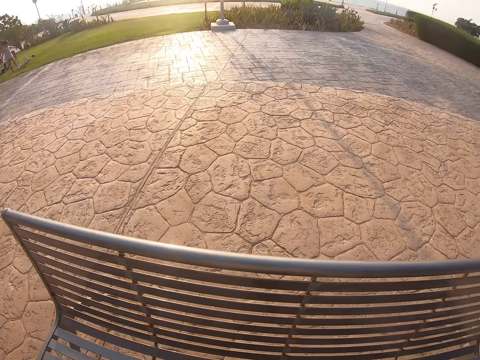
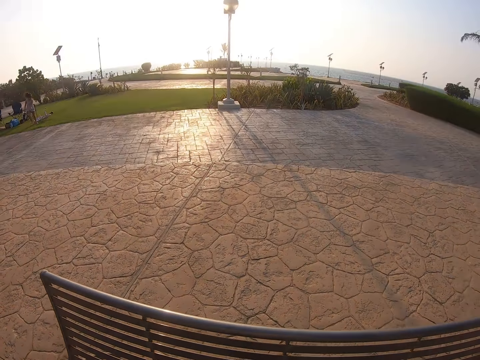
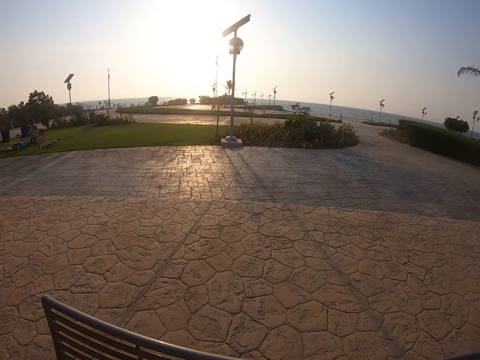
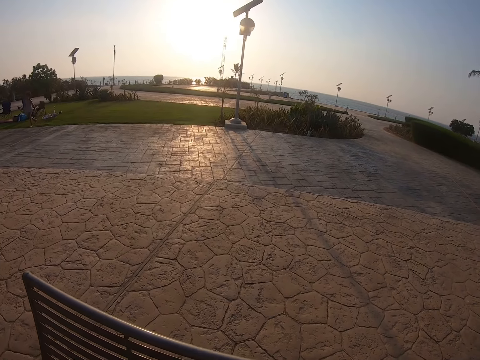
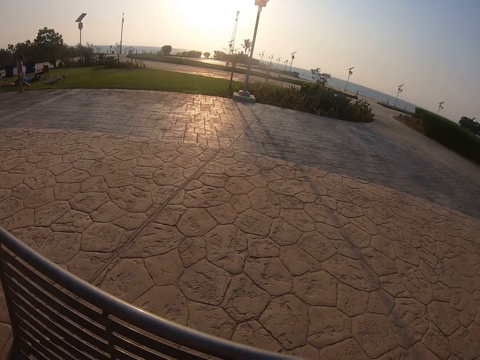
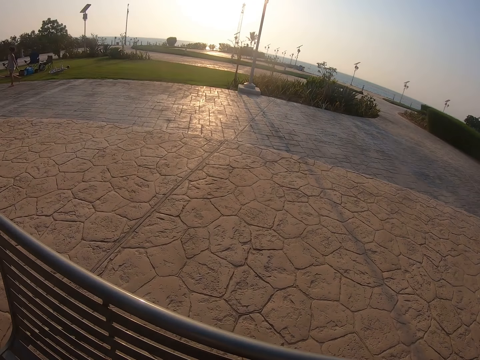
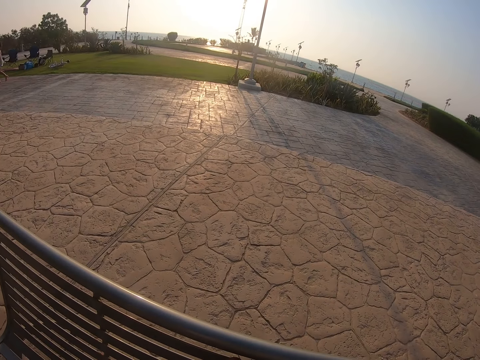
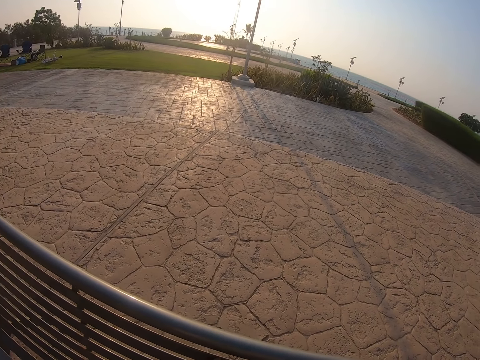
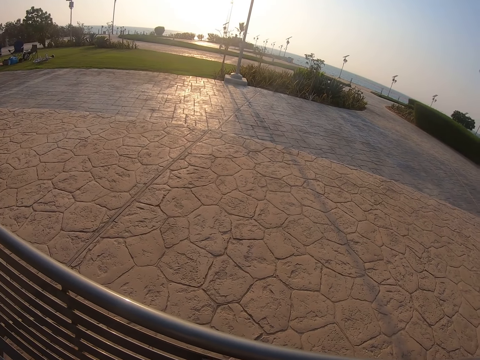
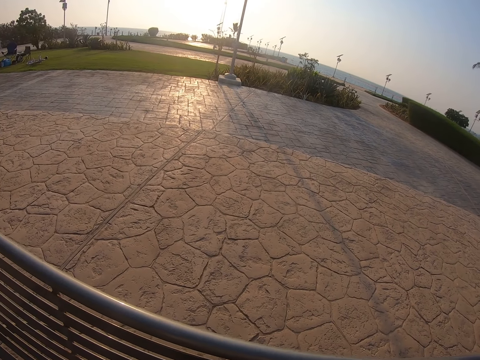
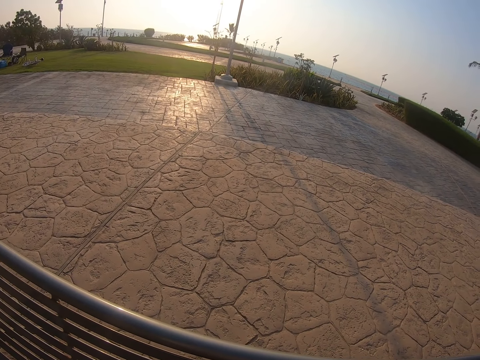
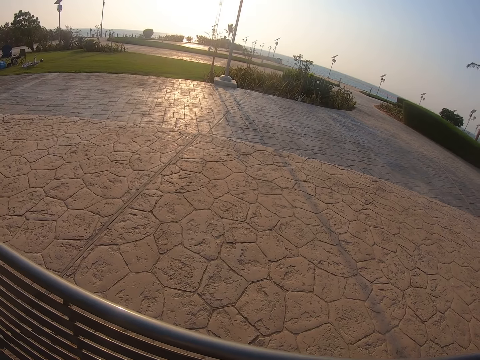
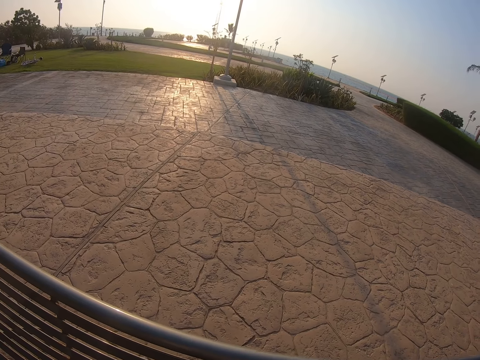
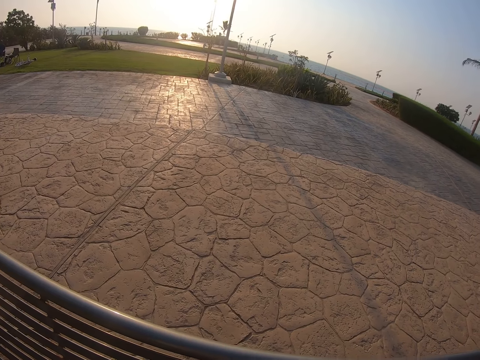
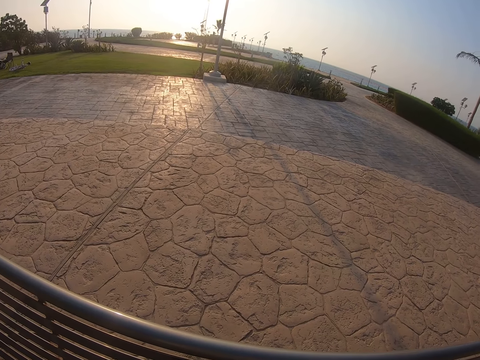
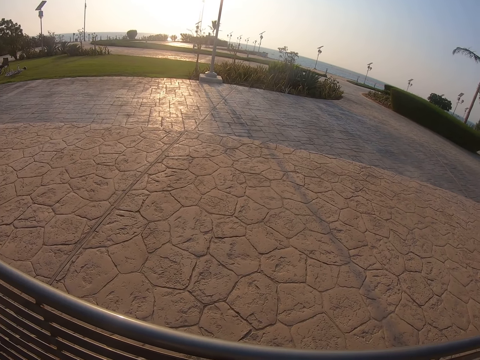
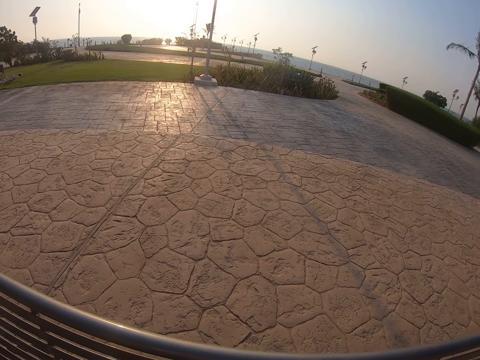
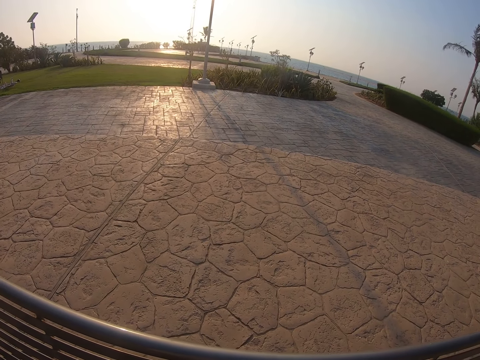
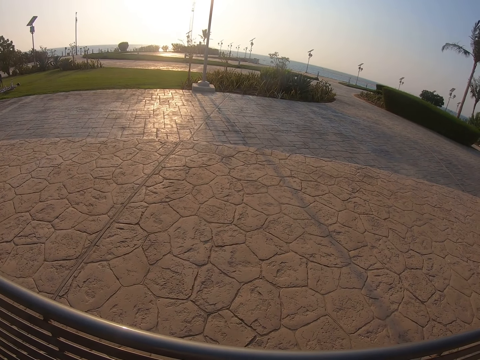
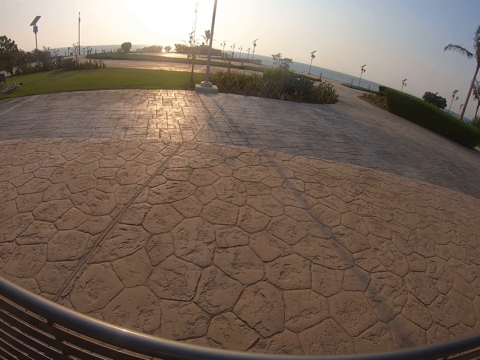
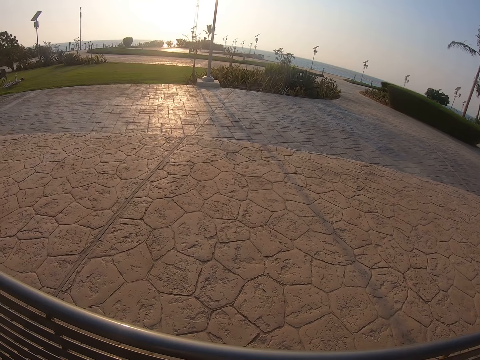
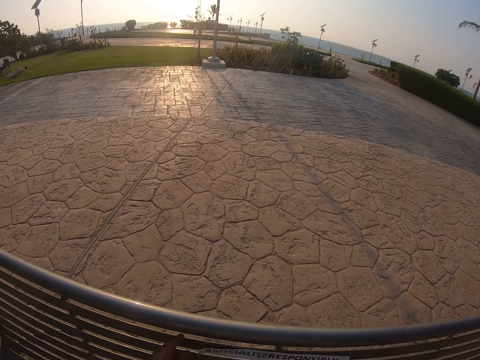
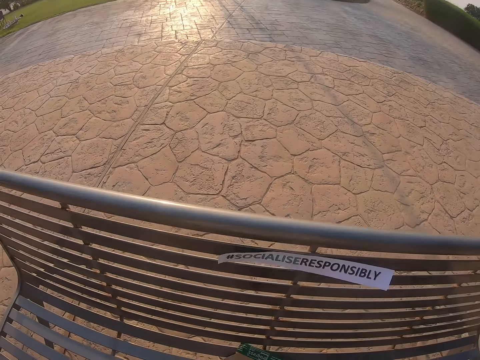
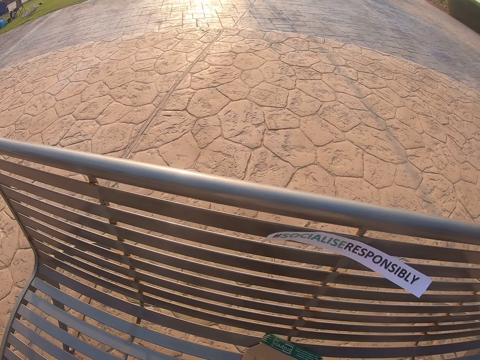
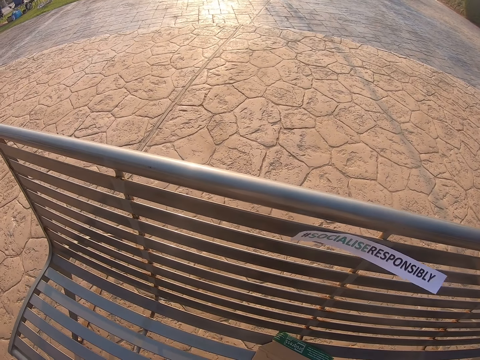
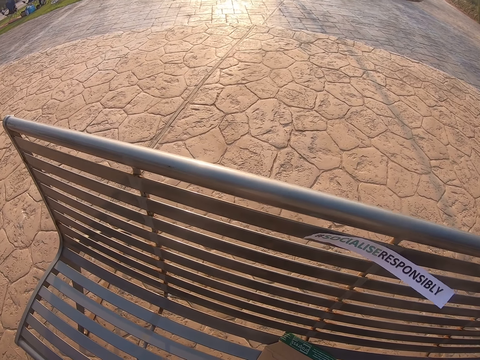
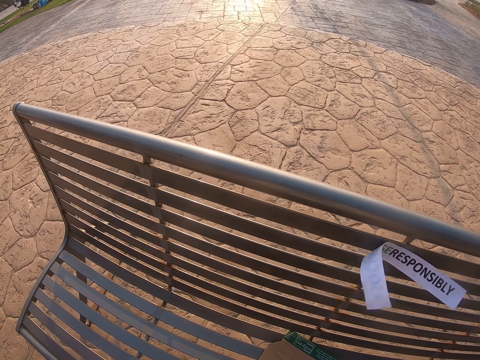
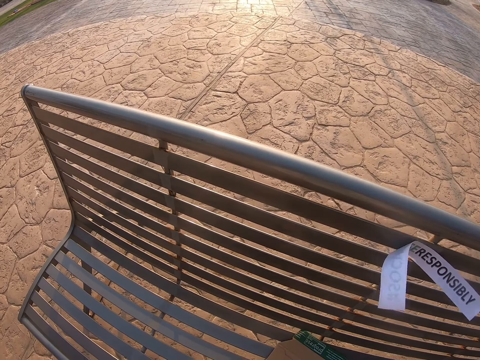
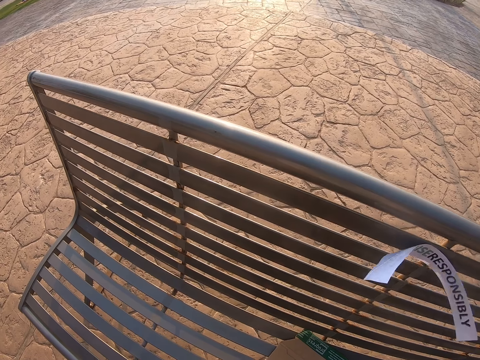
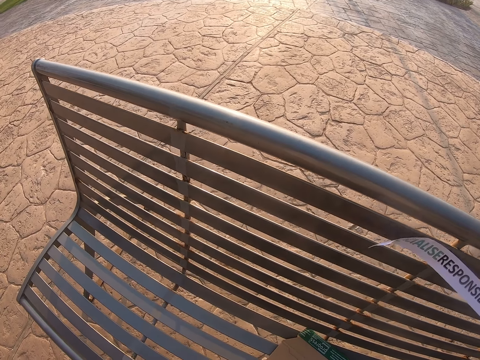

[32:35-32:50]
The camera wearer looks at the seat. They look around the park. They check the poster.

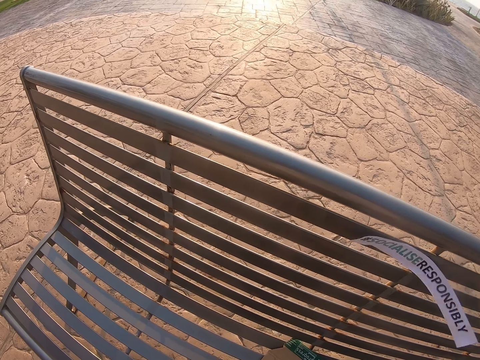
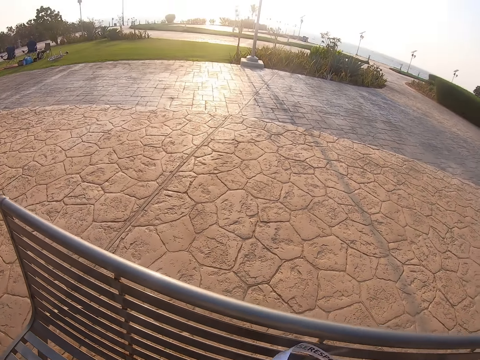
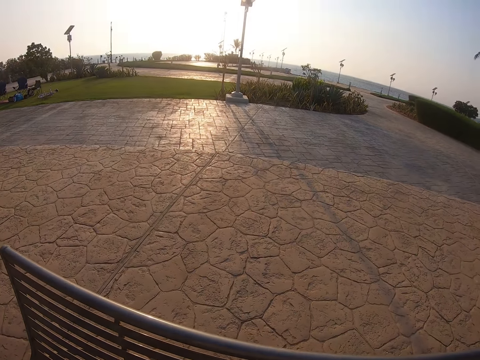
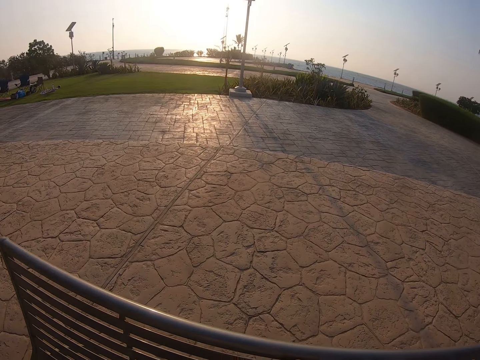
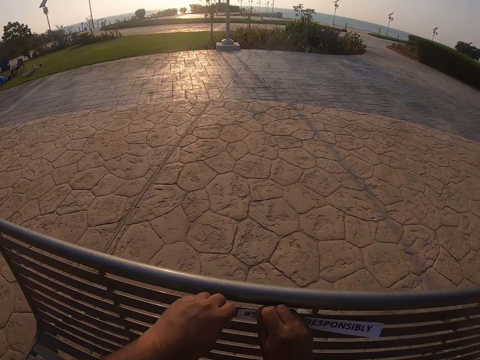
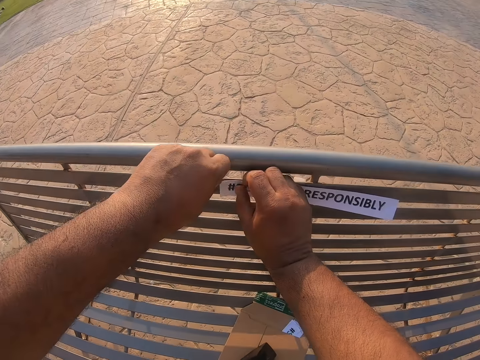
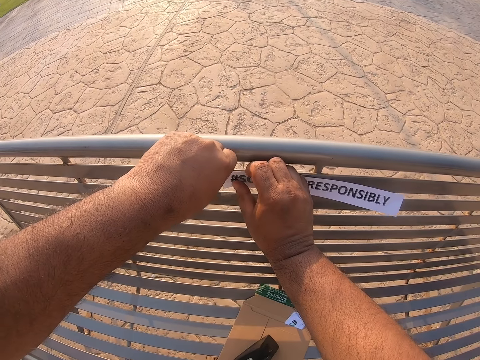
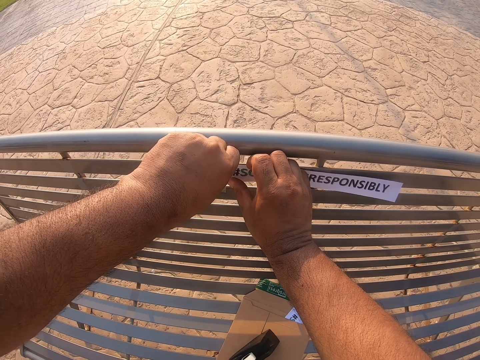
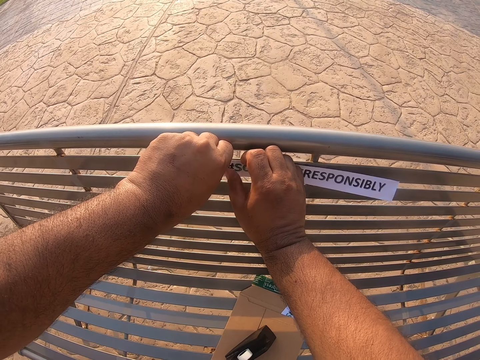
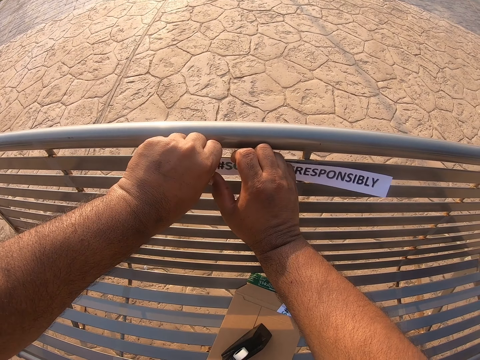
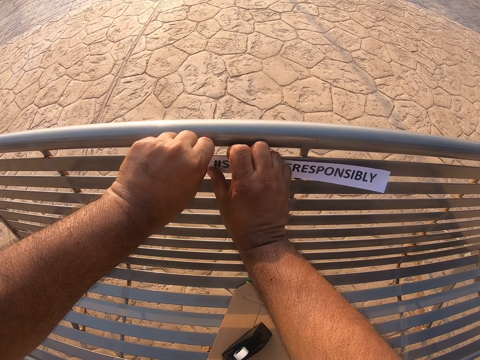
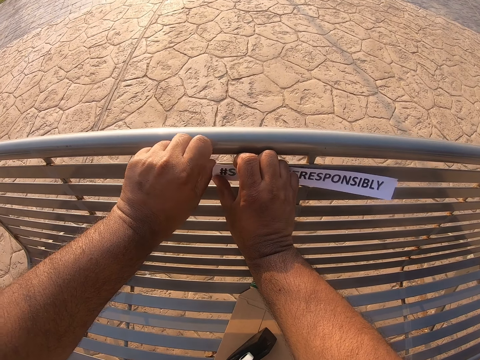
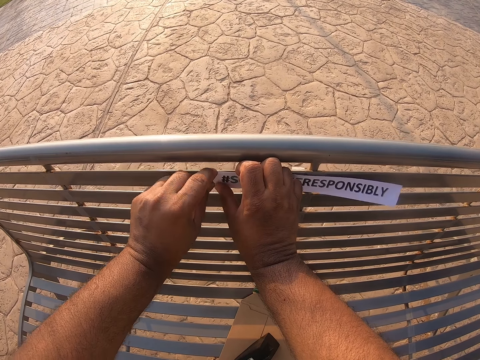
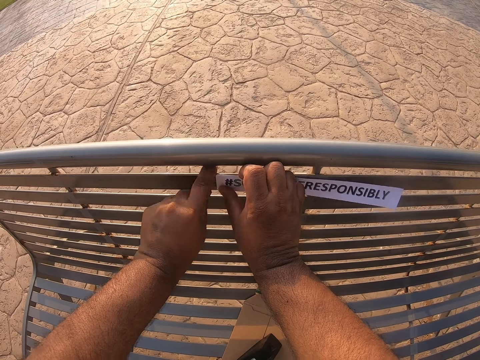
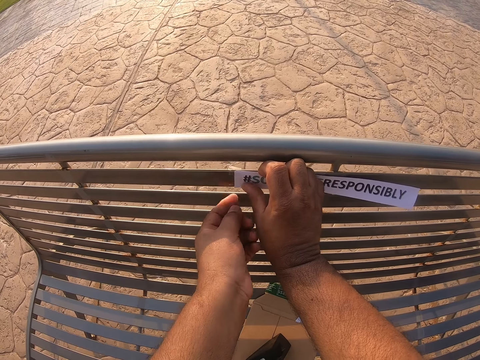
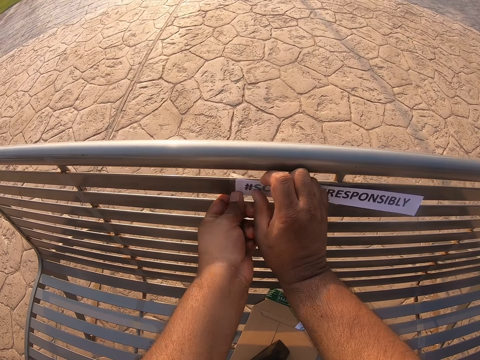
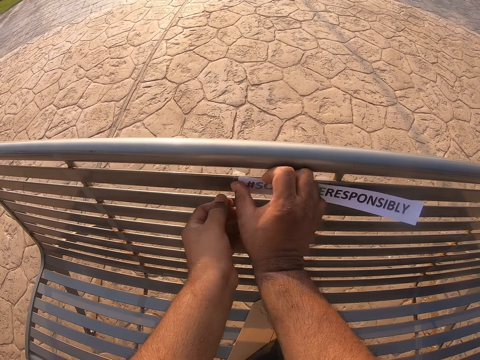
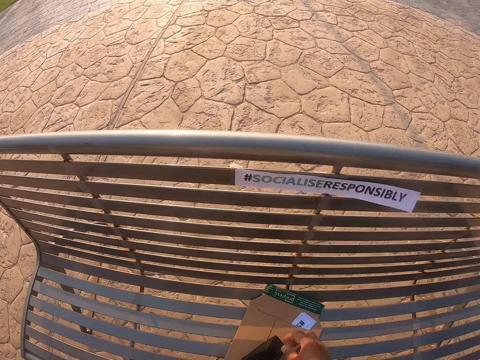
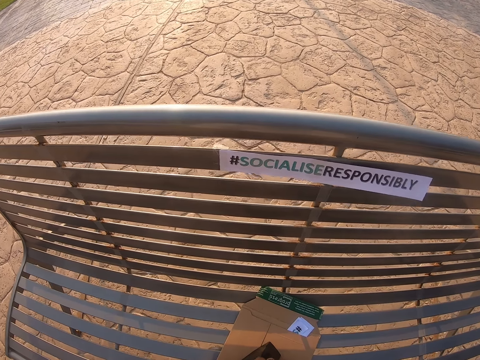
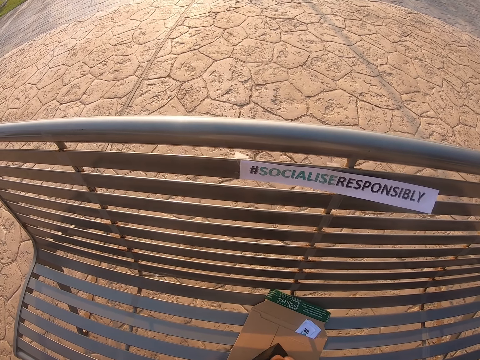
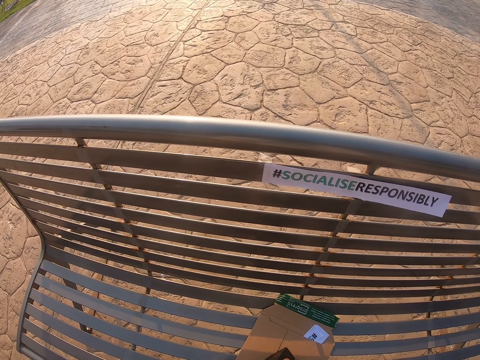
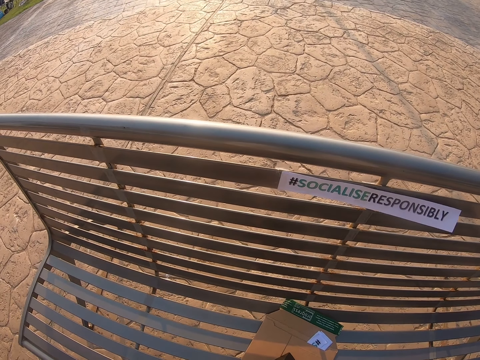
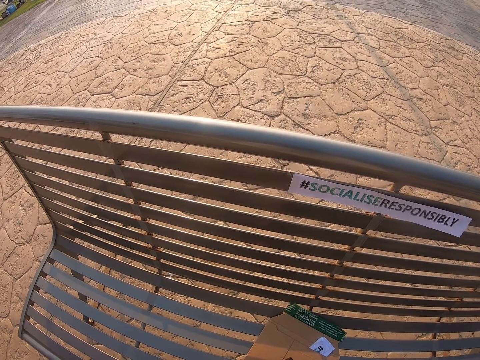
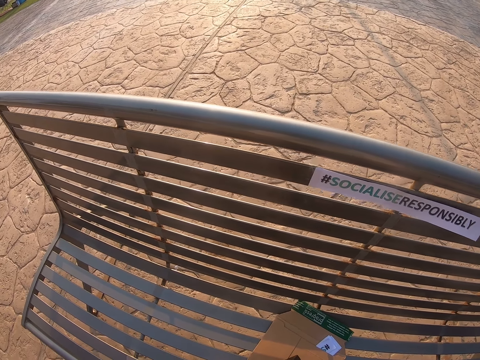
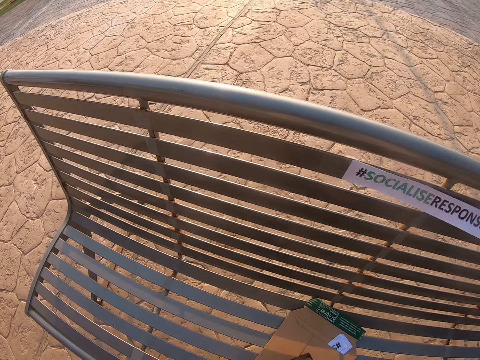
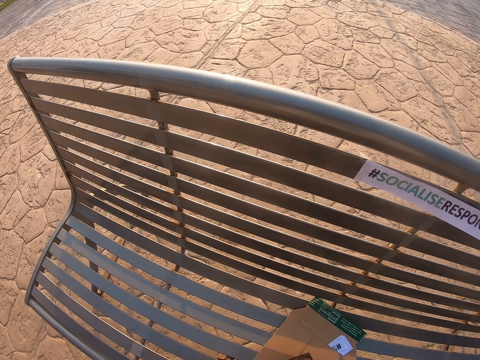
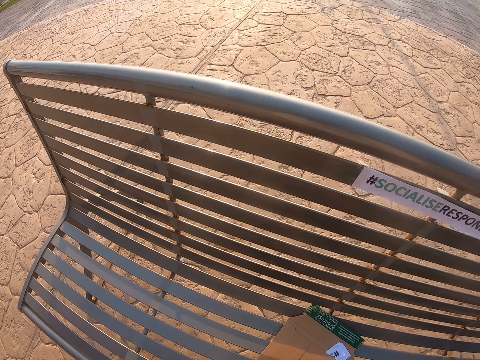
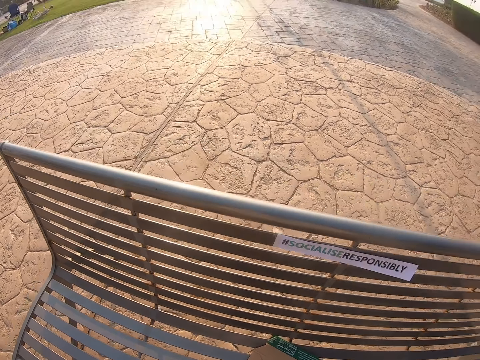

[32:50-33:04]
The camera wearer looks around the park. They stick the paper on the seat. They put tape on the poster. They look at the paper.
